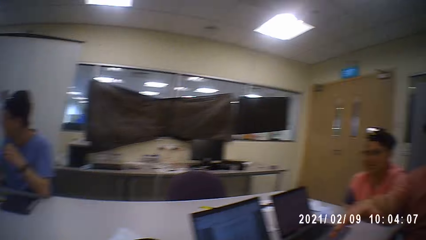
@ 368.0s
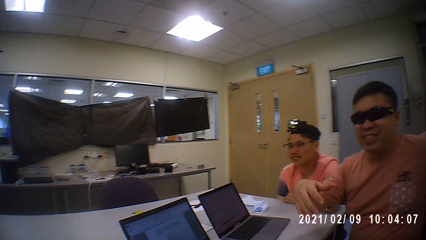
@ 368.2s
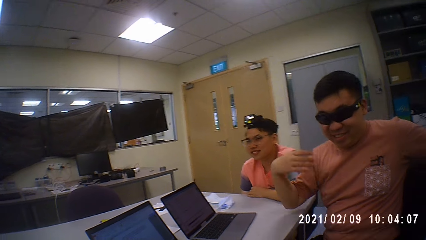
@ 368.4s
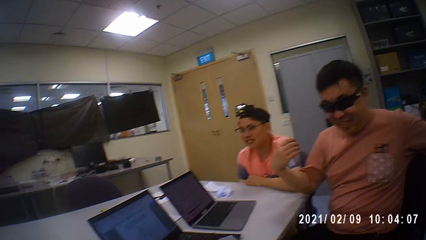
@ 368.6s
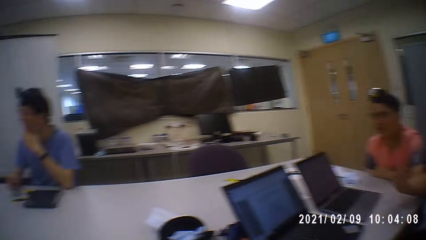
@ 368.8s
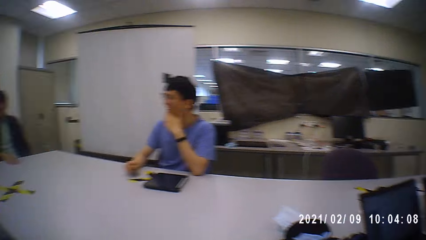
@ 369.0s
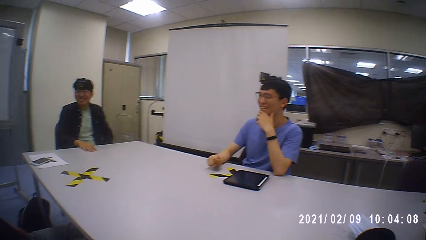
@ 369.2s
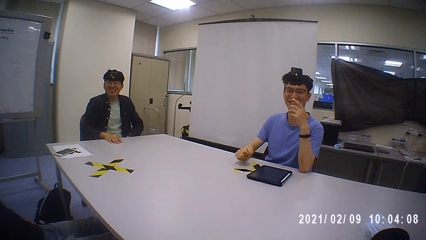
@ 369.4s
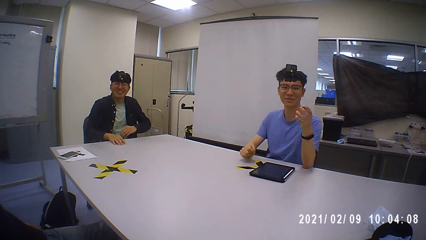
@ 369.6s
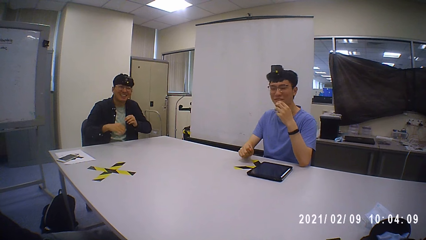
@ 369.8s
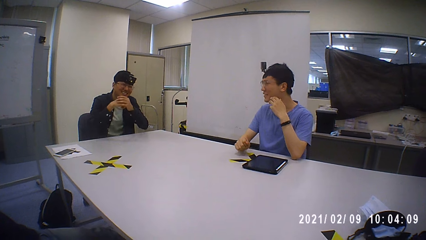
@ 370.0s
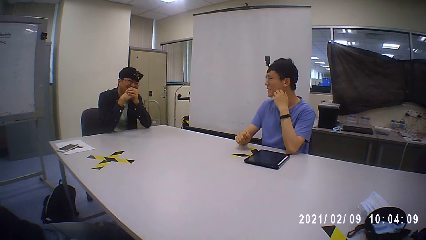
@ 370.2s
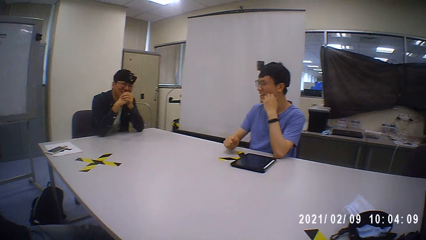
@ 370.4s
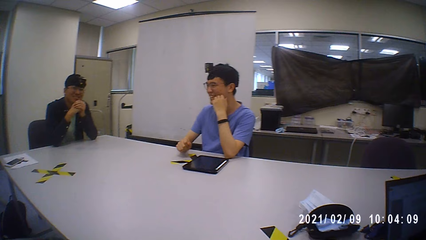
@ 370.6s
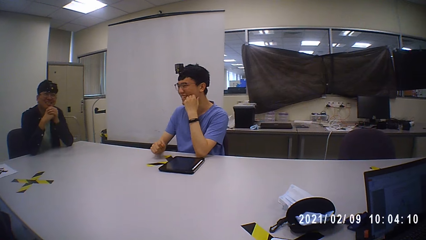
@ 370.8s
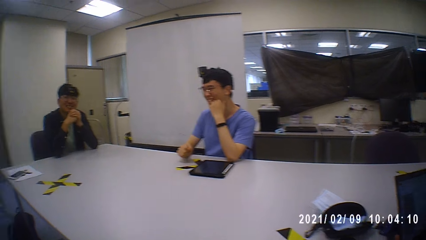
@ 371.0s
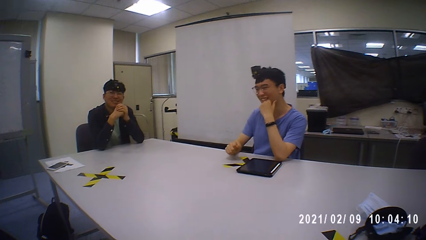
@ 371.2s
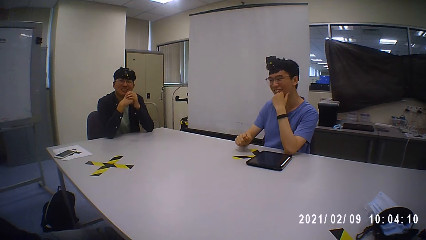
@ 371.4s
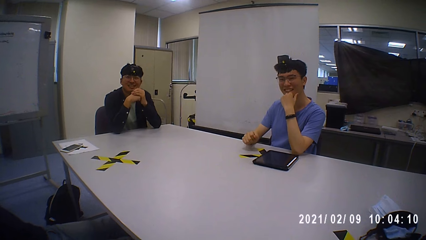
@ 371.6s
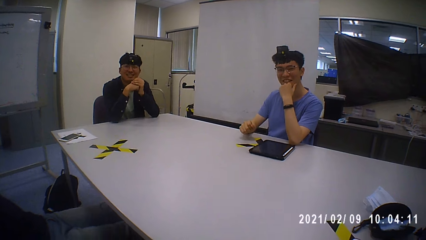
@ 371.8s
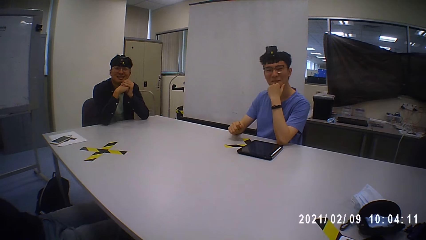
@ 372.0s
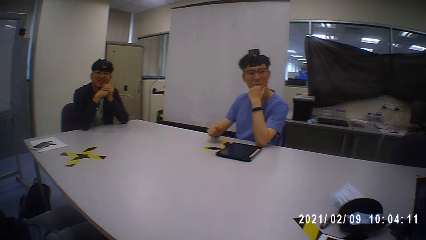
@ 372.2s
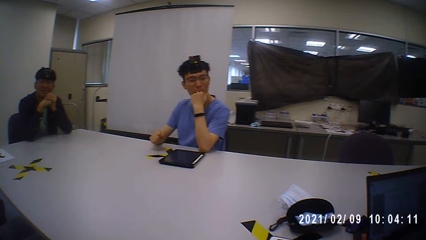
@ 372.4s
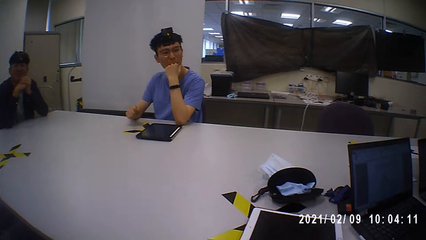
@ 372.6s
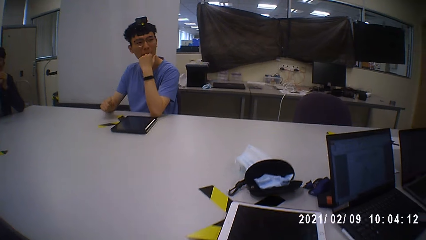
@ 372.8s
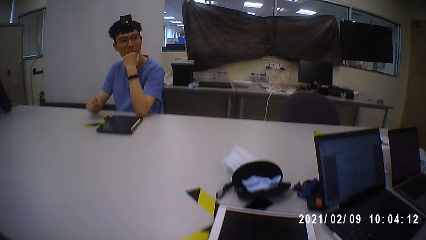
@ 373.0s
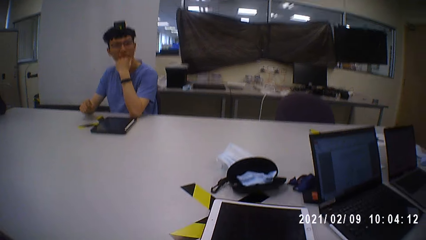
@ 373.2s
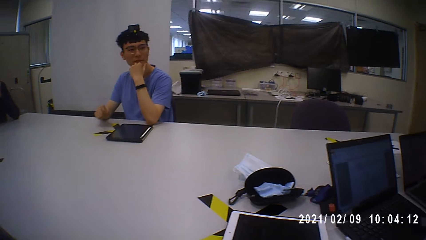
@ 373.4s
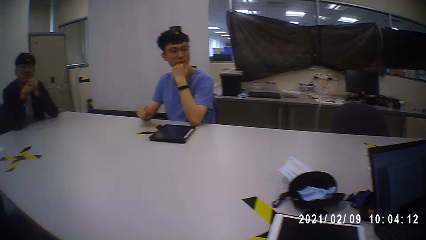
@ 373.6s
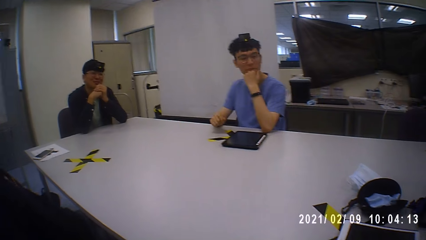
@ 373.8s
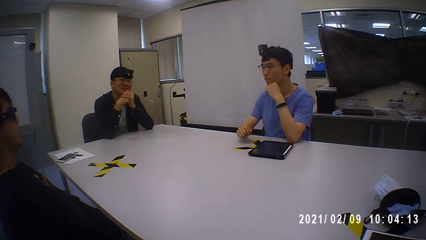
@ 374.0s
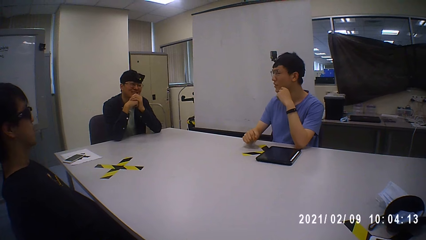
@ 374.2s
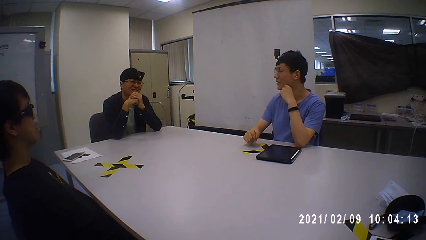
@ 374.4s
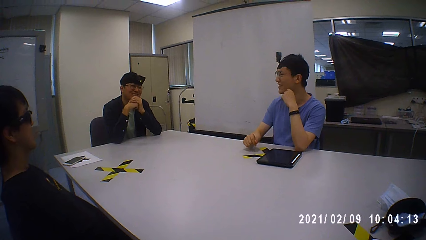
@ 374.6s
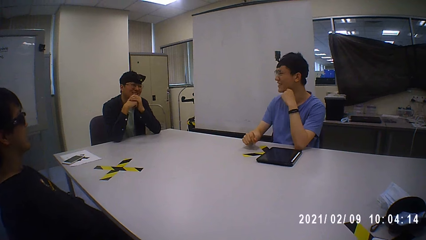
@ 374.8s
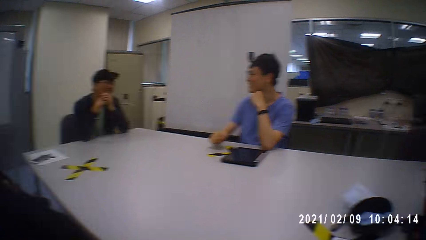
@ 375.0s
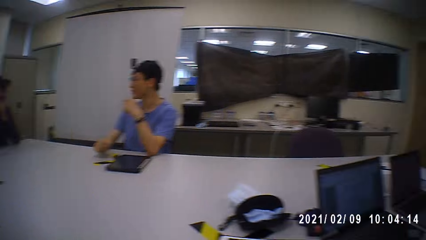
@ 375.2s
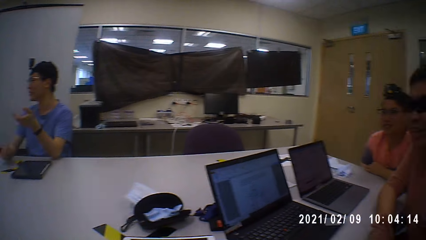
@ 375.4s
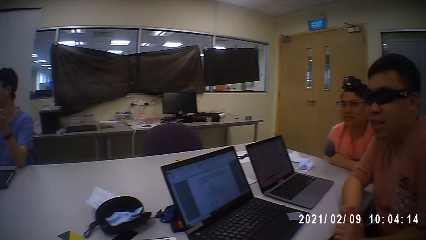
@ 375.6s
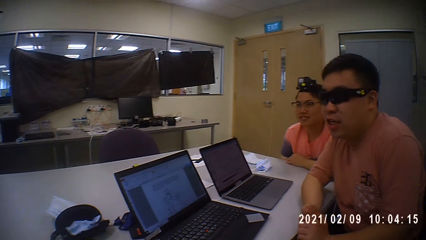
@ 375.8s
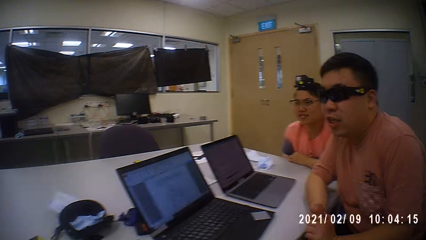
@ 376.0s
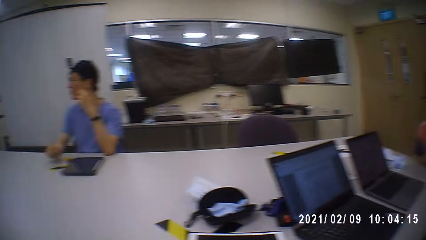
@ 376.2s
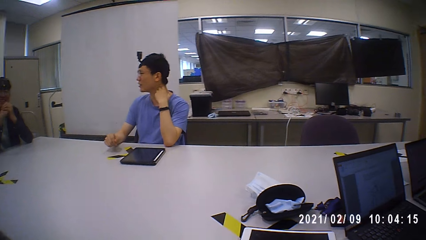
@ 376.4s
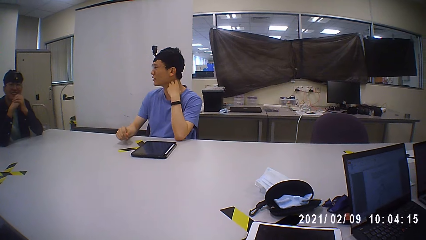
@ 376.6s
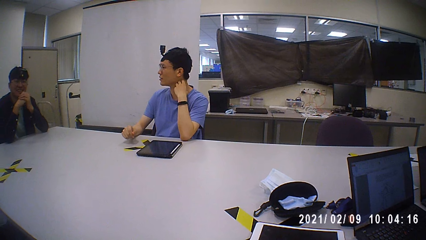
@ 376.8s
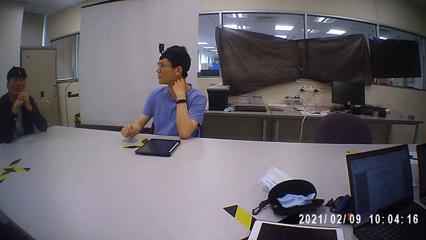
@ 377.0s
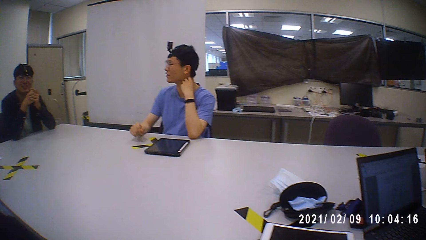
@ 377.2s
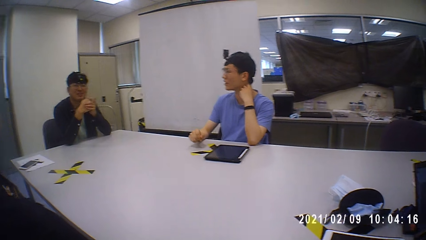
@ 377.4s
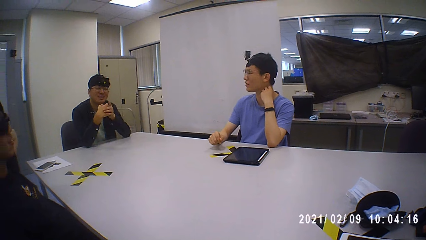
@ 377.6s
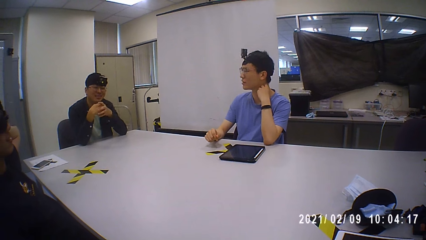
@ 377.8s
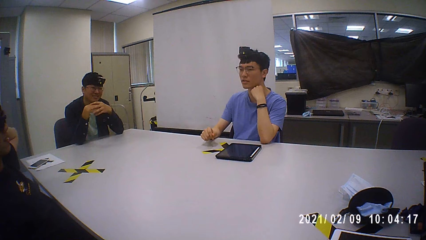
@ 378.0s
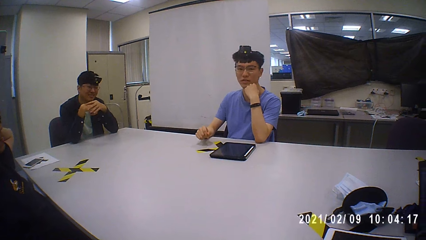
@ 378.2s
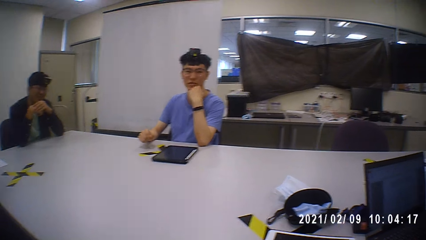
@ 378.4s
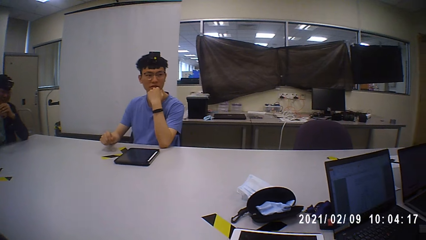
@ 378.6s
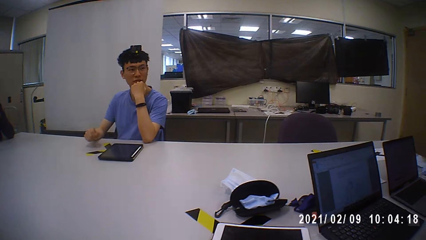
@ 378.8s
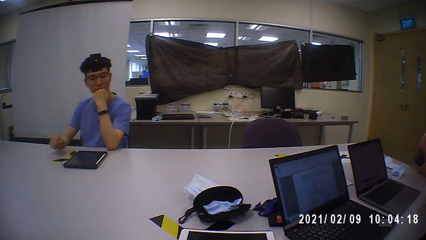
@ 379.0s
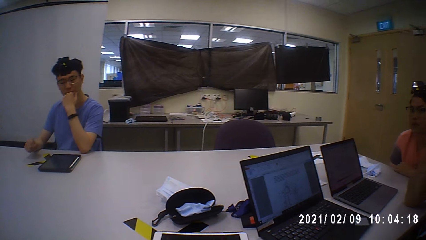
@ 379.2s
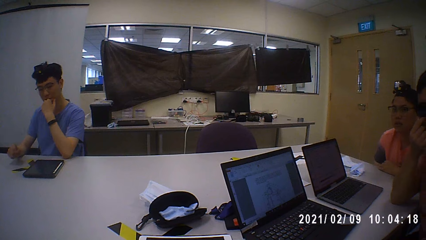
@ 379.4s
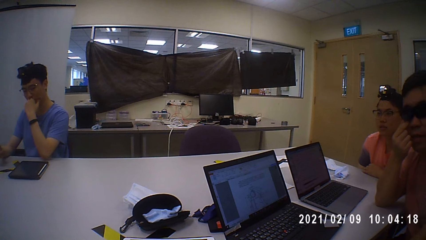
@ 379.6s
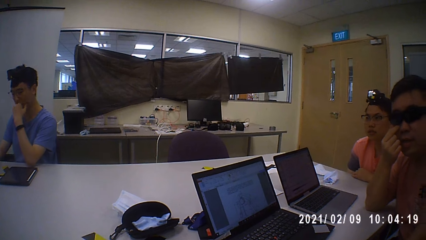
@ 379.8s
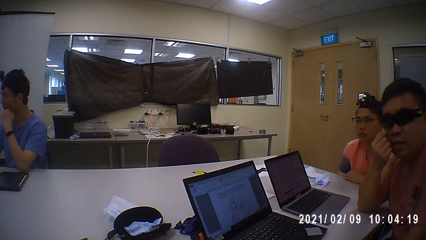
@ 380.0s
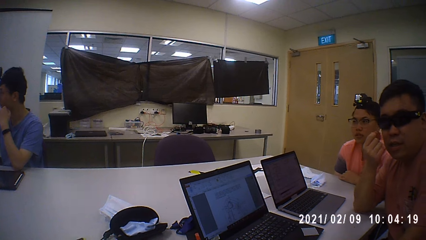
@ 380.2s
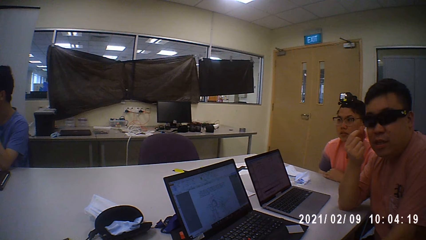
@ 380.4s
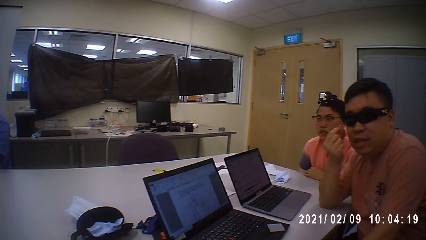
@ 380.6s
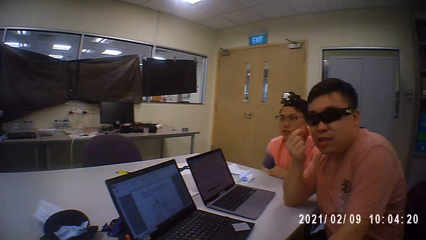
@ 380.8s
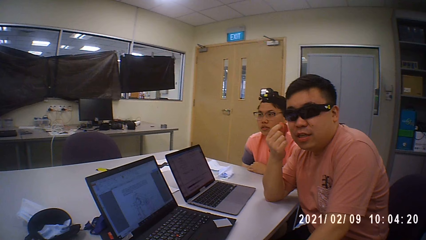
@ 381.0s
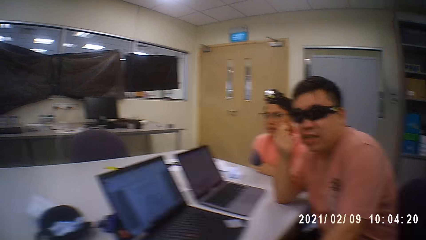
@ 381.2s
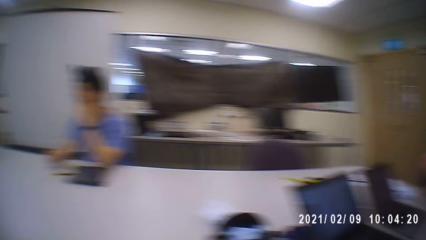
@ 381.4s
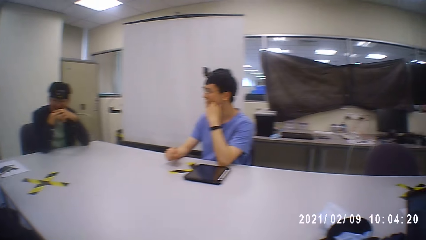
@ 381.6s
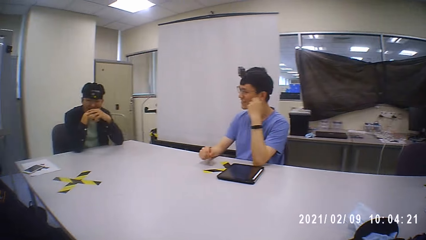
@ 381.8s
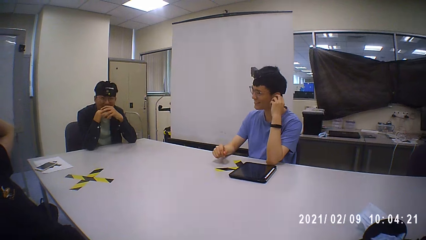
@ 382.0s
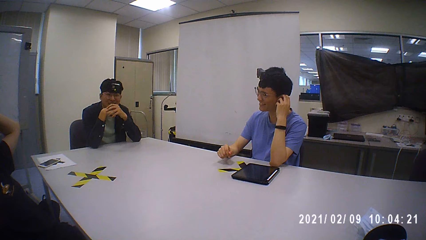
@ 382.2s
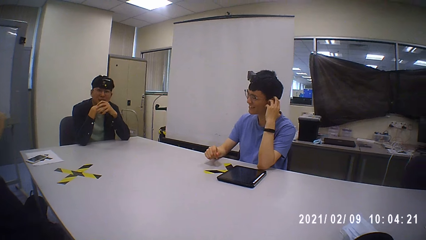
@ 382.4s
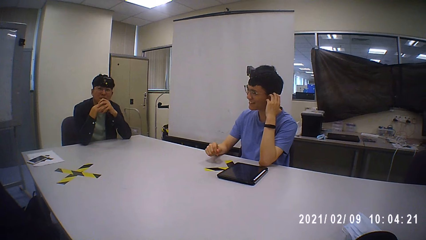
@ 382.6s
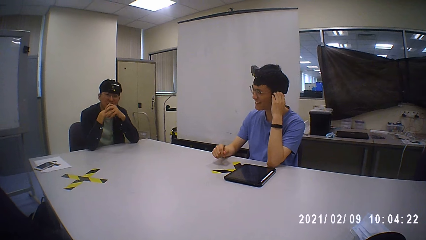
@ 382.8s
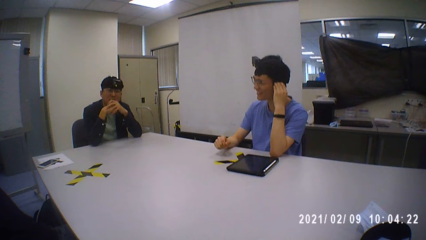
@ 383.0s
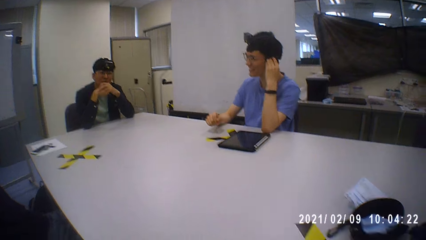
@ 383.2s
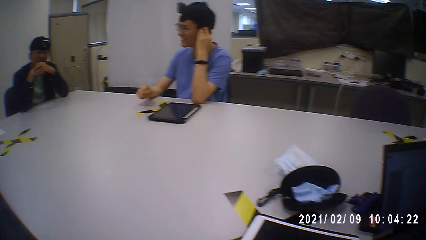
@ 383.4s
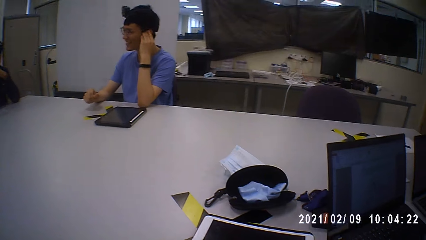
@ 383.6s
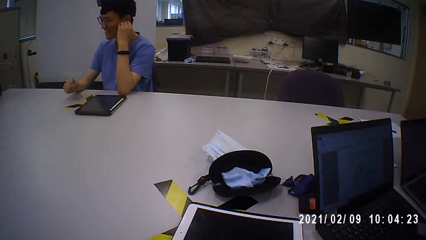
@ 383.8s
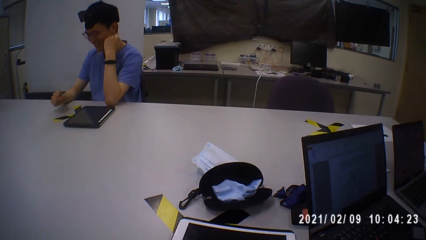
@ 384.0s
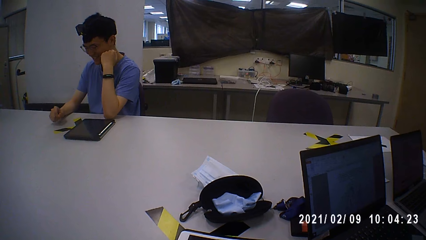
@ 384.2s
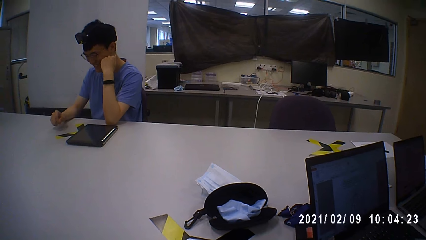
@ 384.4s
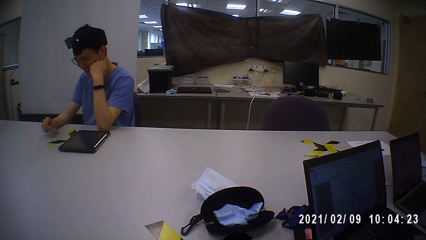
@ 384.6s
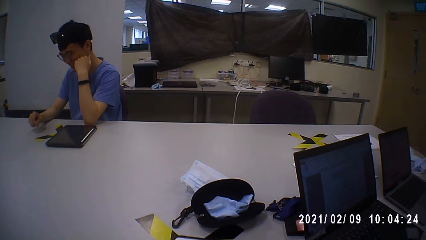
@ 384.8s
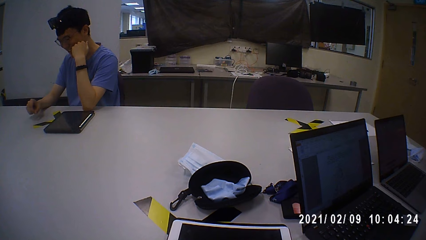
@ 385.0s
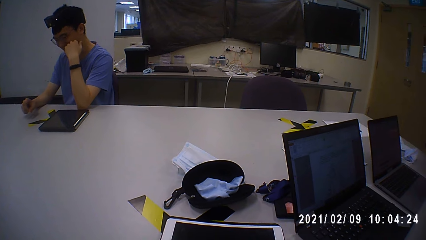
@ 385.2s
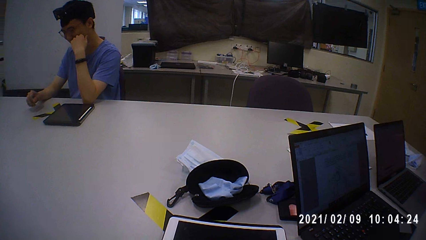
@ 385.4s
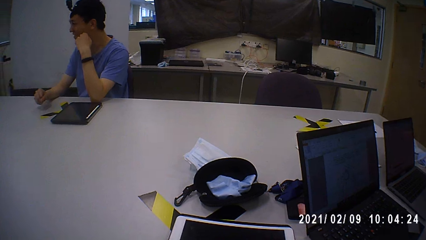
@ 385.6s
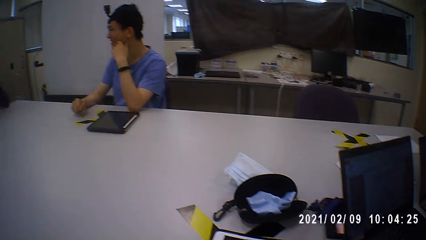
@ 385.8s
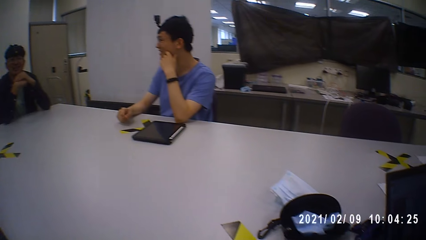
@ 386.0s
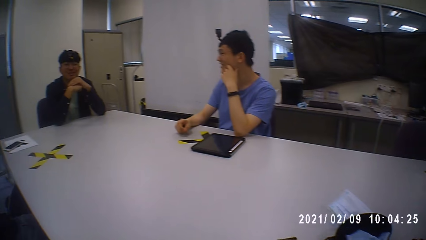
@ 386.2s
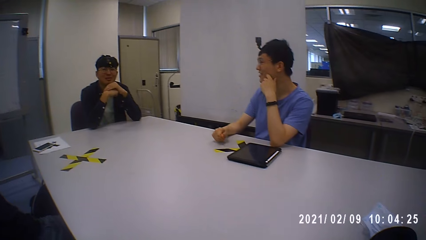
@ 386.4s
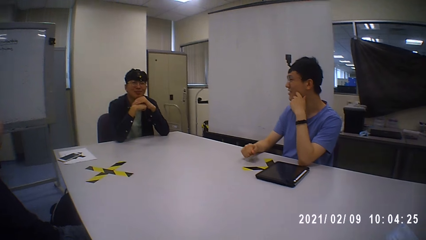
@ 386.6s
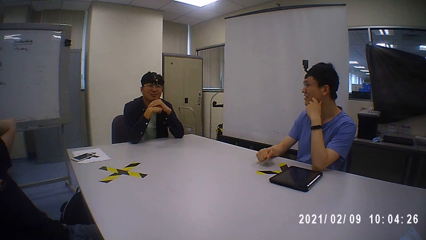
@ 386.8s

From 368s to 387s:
A person talks to another person. A man rubs his chin with his left hand. The man rubs his ear with his left hand. The camera wearer looks around.
